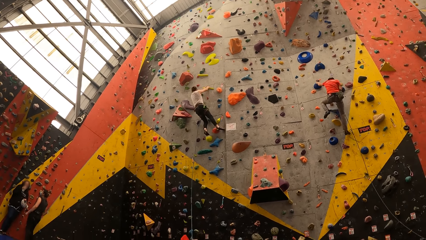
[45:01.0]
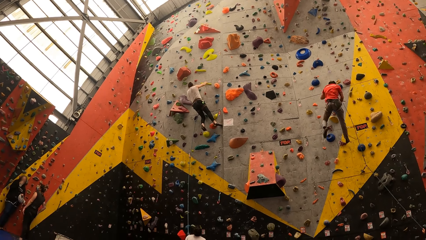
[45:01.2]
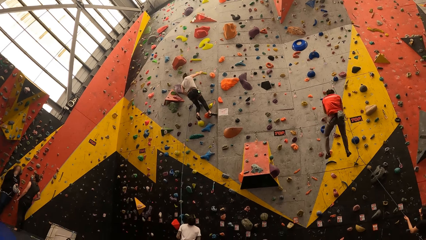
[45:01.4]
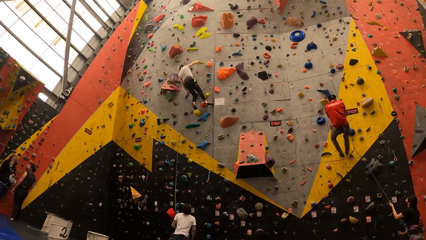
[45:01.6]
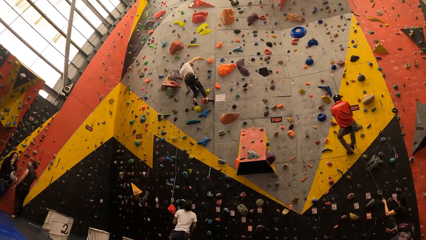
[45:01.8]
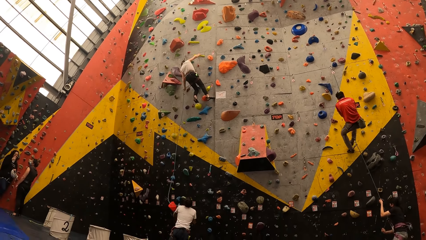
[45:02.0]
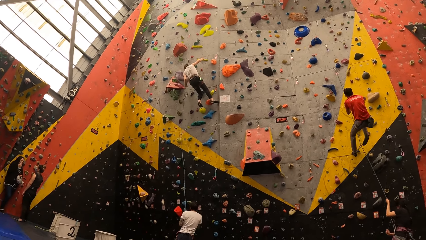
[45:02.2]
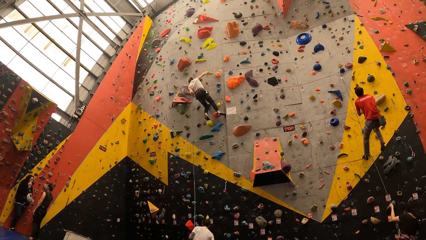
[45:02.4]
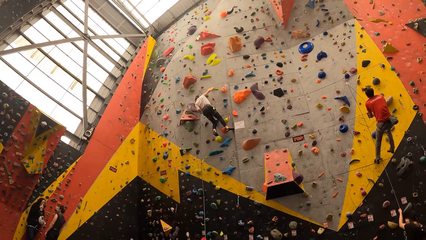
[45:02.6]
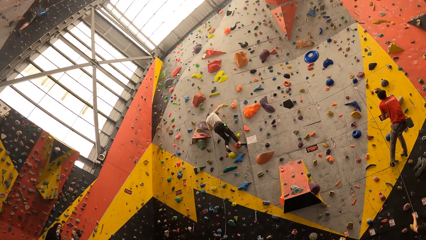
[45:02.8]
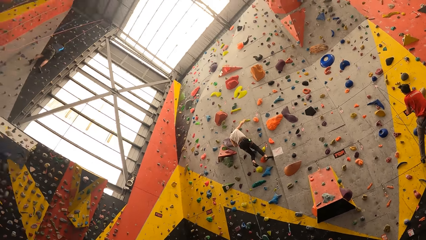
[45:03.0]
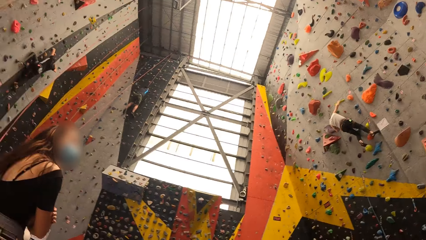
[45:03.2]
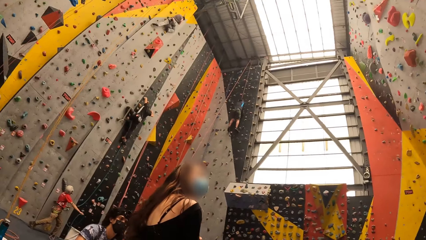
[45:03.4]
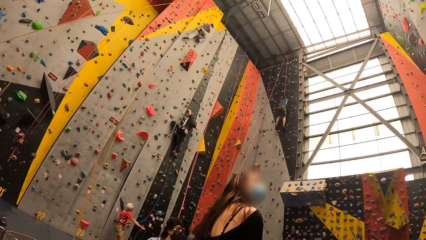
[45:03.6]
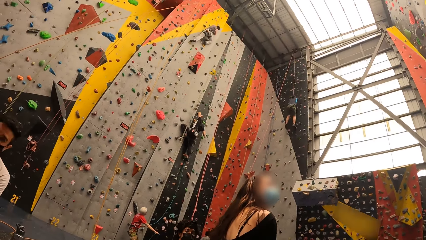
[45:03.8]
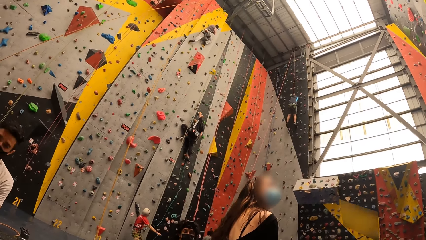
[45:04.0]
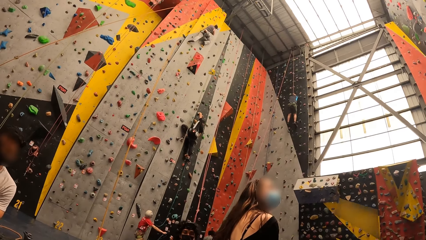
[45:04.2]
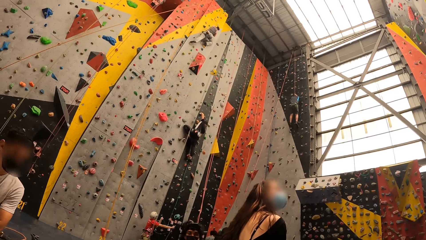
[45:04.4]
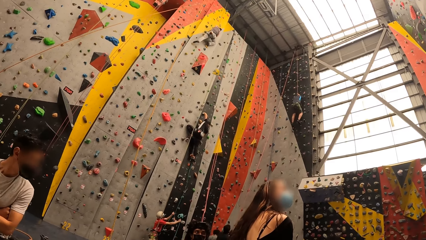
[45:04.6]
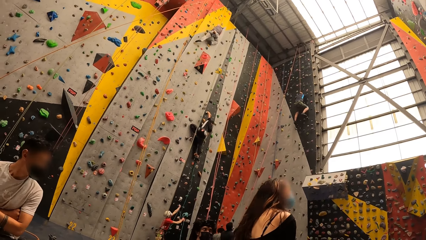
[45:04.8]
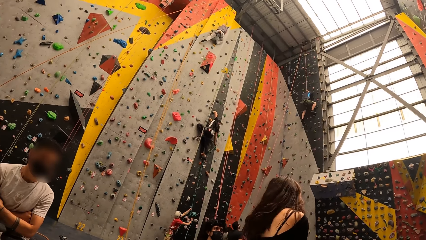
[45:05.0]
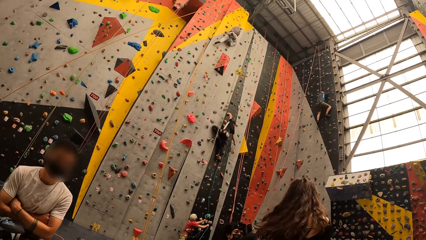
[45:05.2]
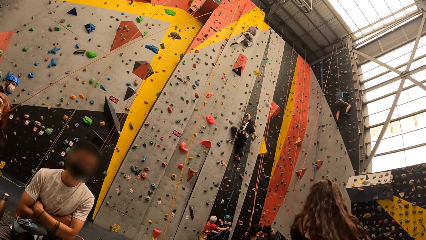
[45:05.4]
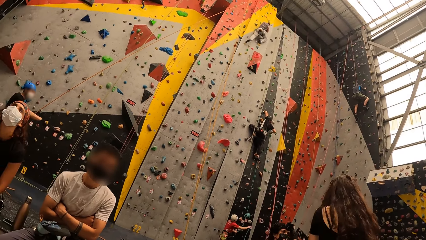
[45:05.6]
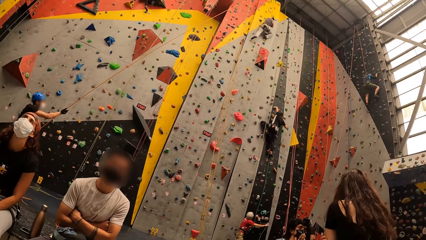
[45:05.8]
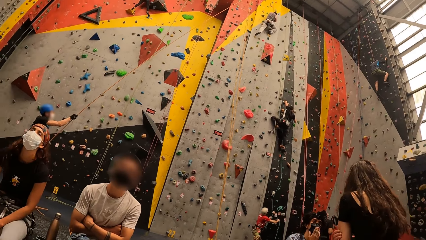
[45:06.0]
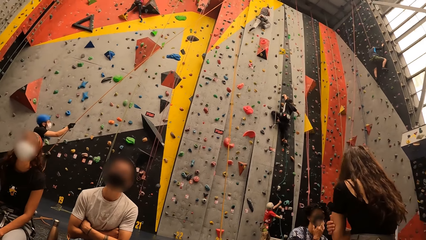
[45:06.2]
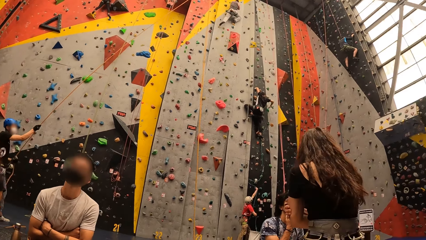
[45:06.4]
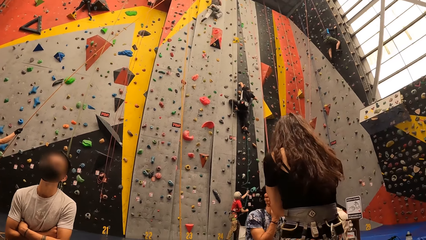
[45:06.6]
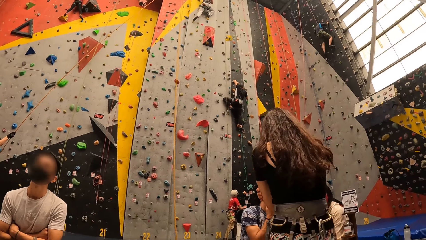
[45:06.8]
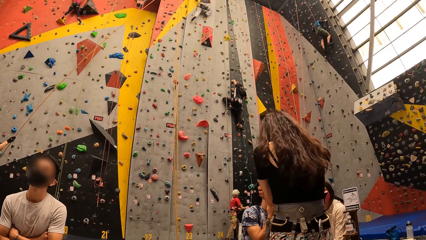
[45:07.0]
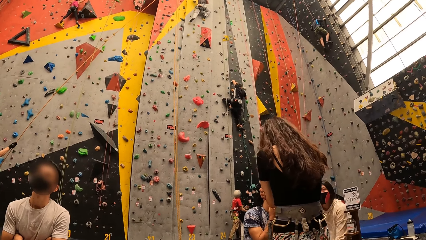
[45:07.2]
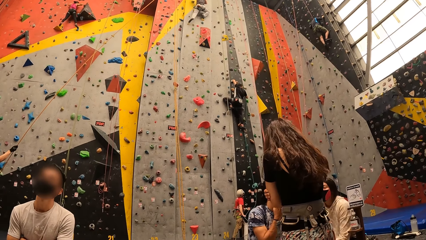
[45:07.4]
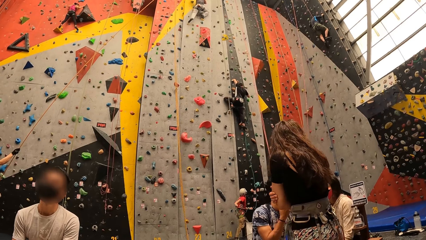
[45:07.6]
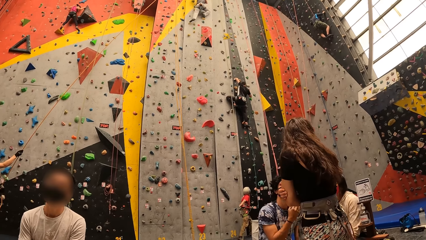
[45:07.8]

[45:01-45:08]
The camera wearer looks around.

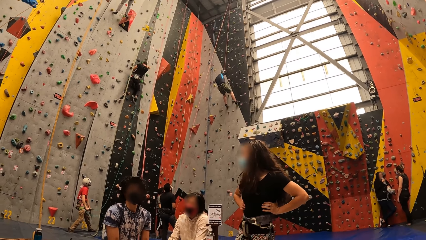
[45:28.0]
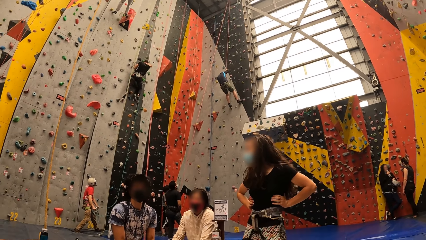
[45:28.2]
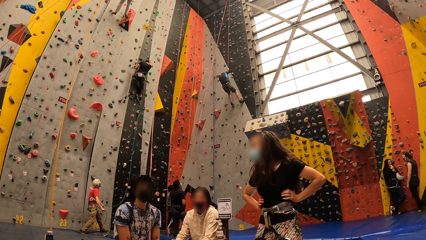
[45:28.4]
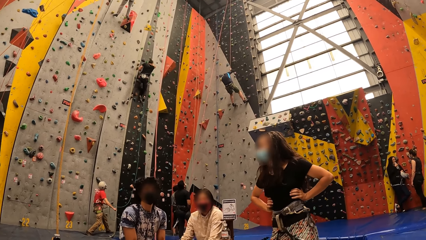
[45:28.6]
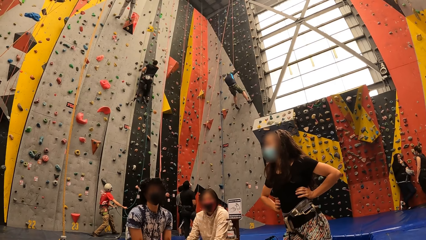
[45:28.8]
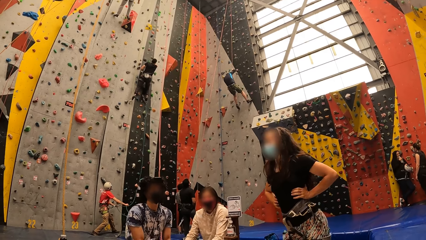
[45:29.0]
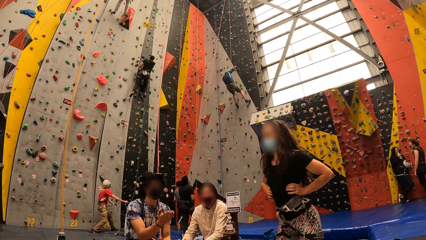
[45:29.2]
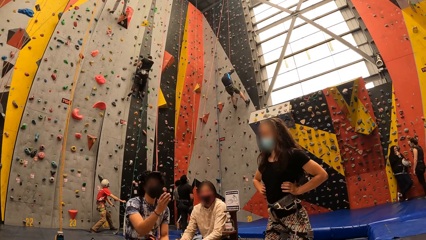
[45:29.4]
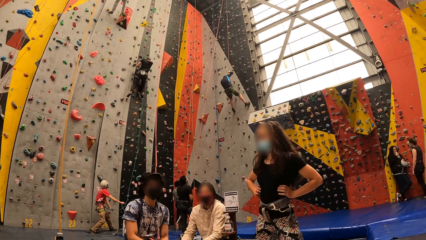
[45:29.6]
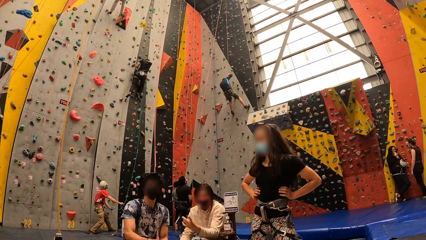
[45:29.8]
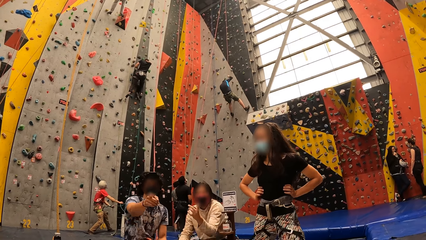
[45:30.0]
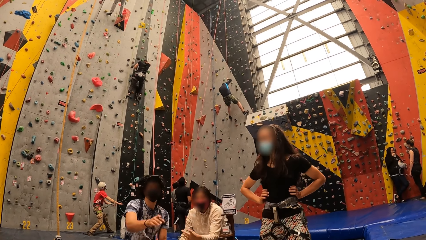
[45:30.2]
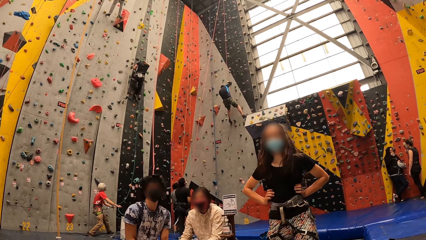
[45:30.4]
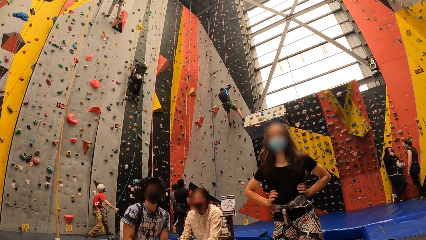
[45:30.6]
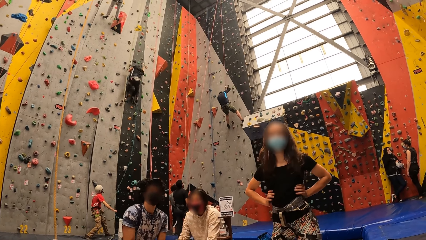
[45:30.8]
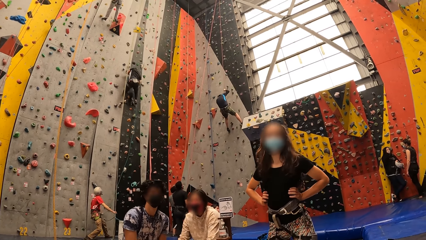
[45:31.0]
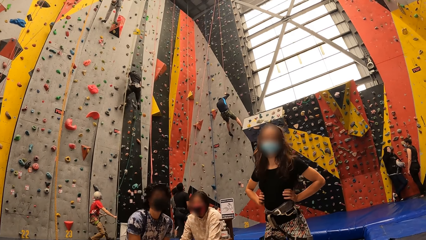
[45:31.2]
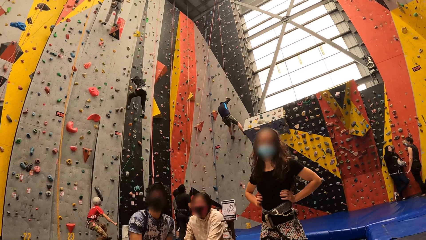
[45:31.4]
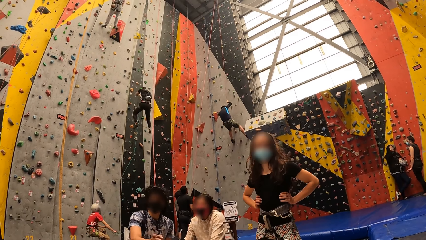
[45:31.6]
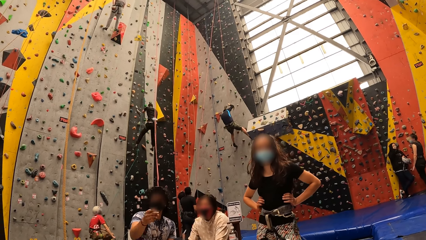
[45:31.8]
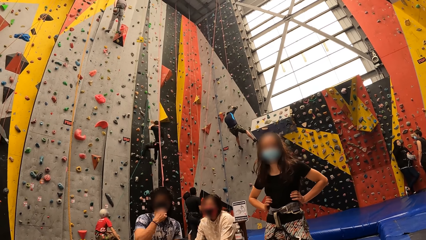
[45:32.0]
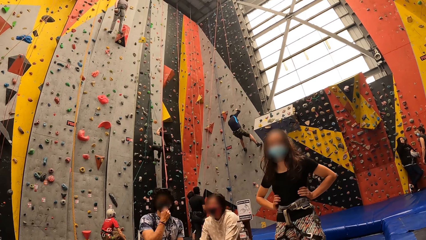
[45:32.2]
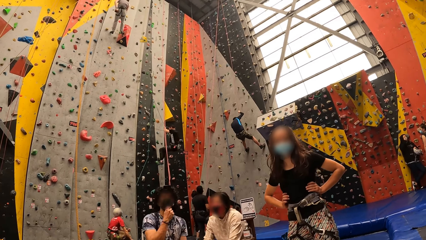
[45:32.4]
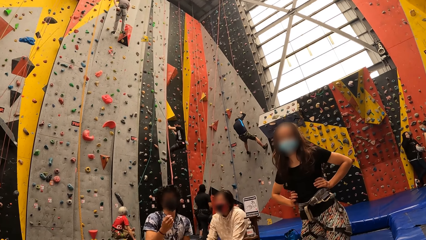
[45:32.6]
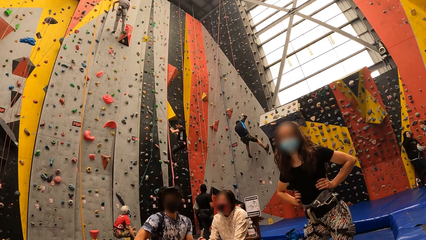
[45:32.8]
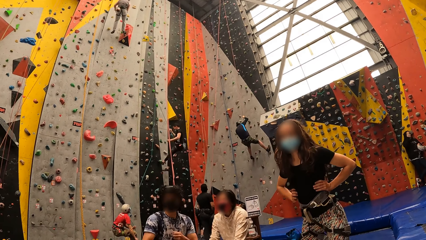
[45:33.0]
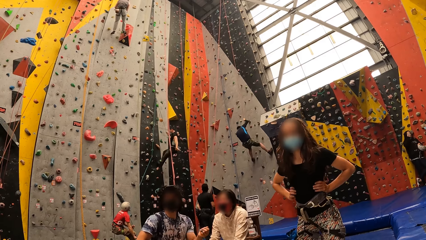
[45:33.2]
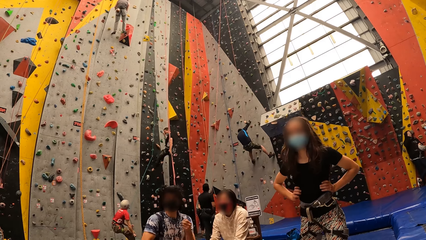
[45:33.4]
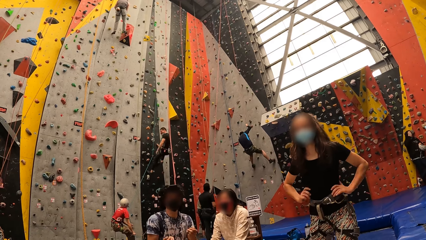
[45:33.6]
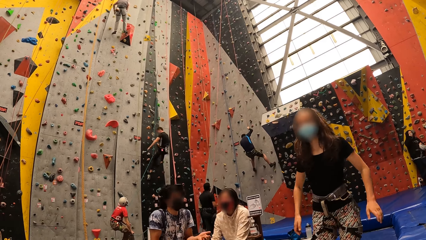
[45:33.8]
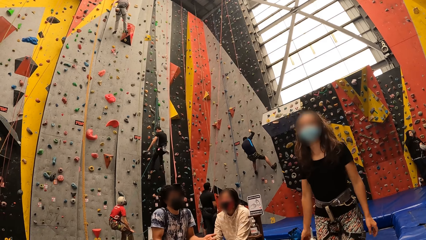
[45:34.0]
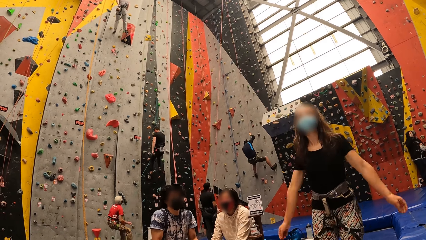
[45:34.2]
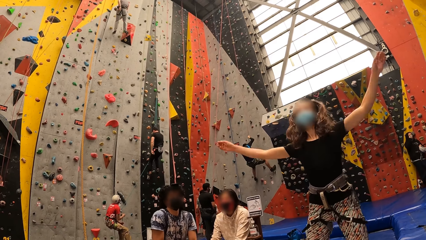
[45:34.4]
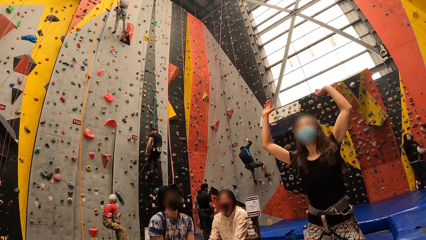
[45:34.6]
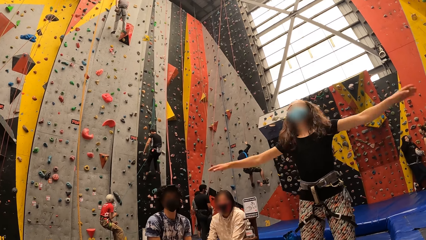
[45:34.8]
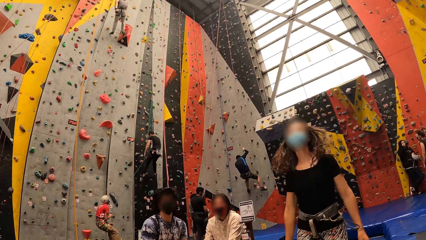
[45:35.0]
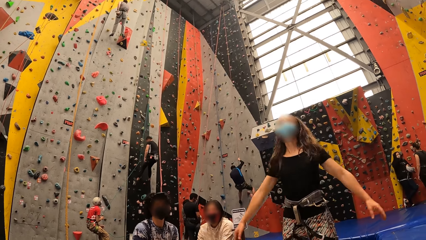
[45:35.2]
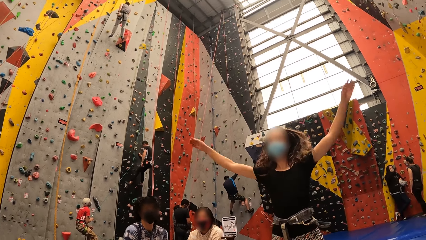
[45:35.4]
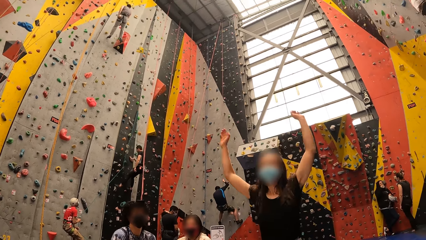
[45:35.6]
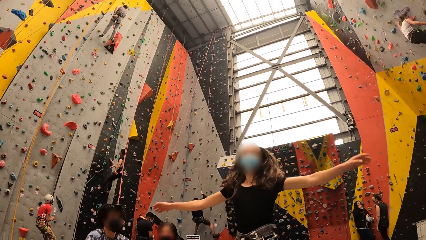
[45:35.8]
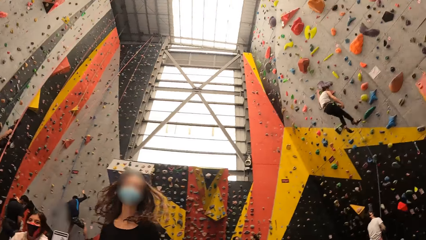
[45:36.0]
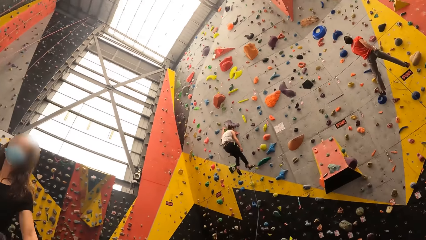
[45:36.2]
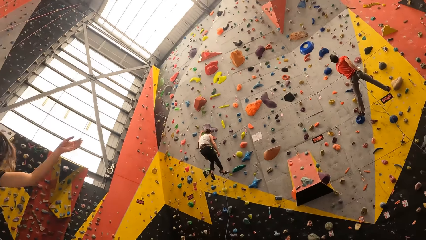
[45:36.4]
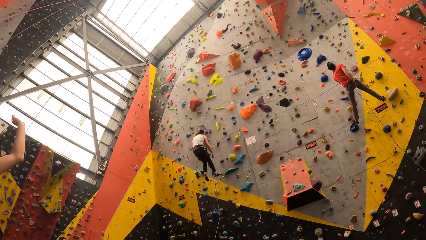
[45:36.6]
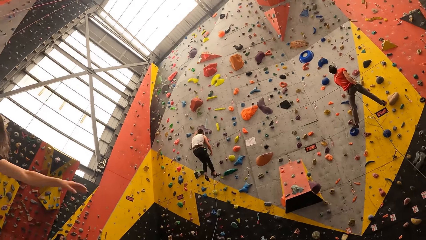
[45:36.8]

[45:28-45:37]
The camera wearer interacts with a man. They interact with a woman. They look around.
